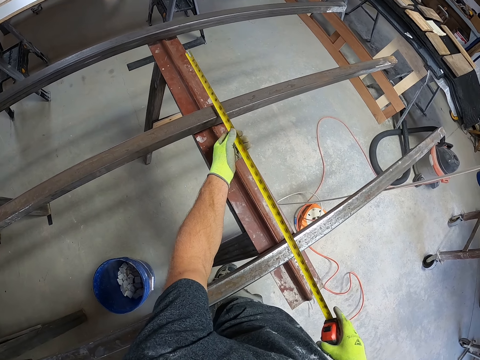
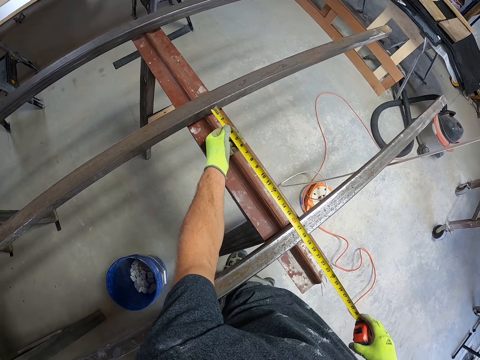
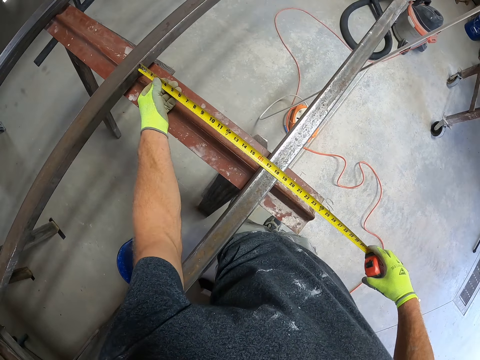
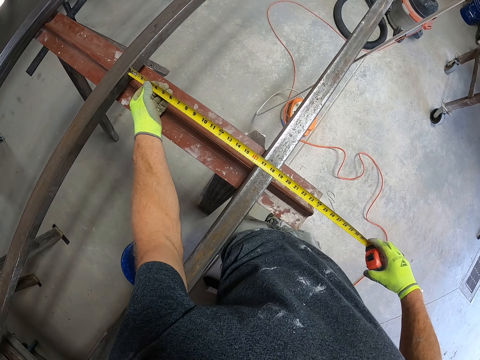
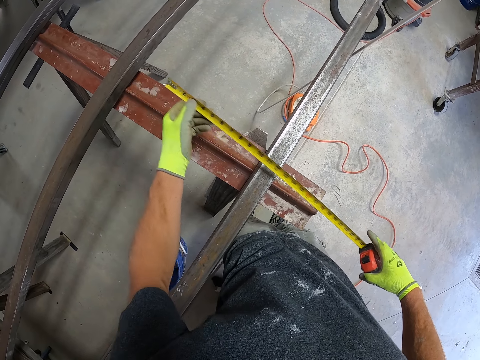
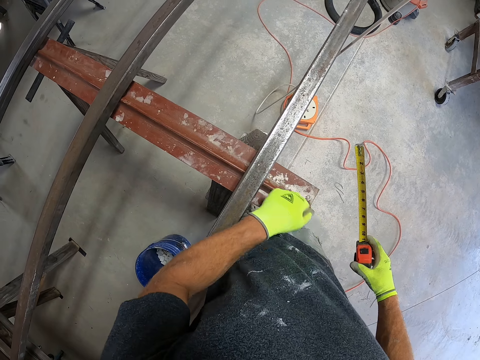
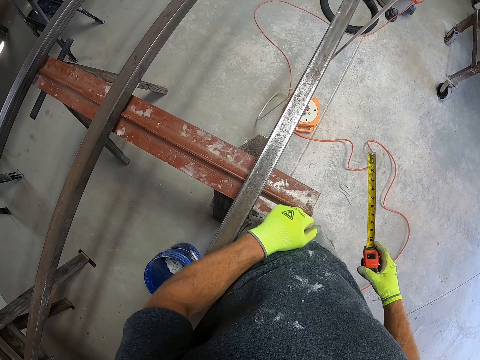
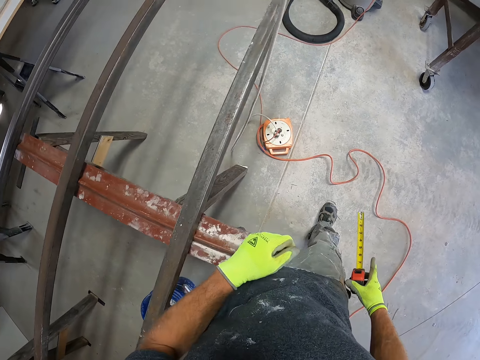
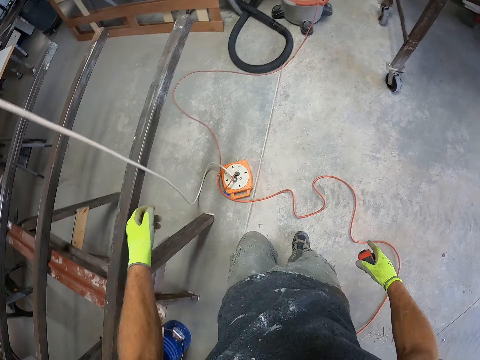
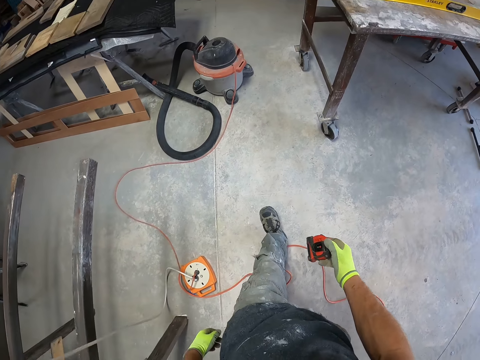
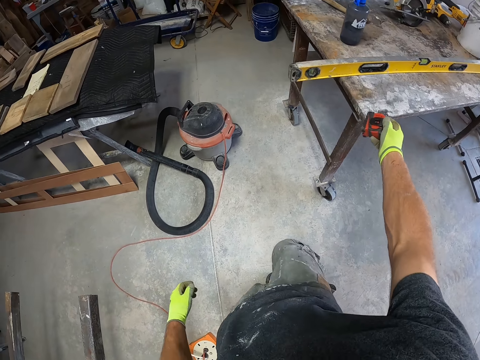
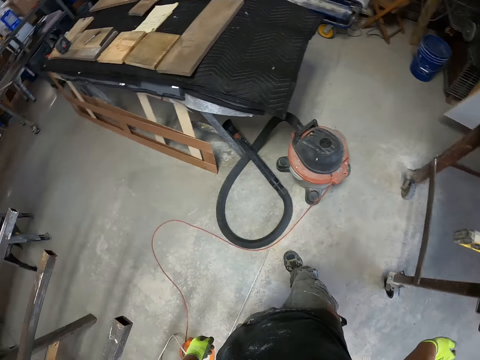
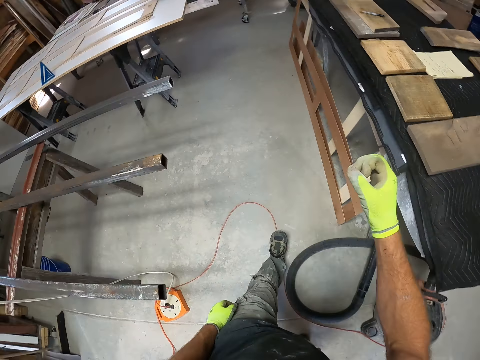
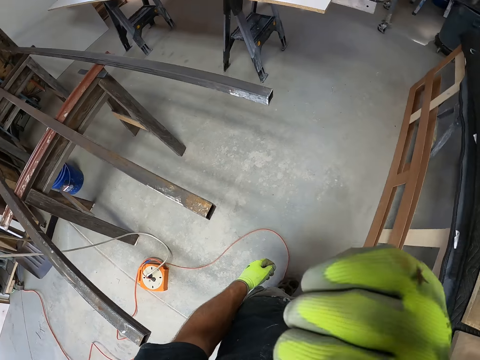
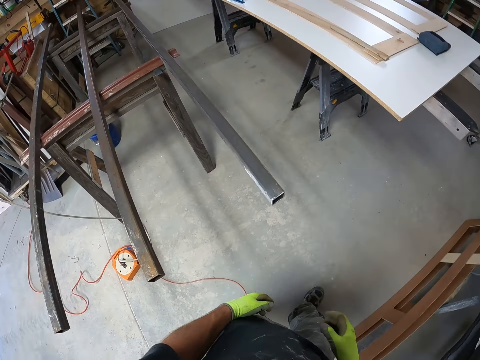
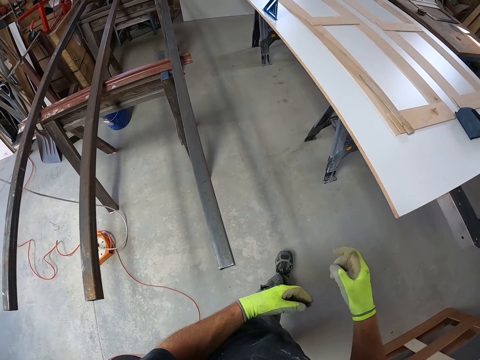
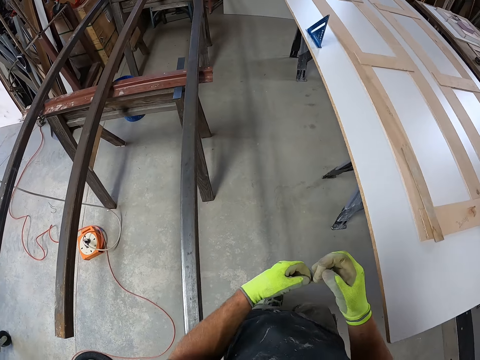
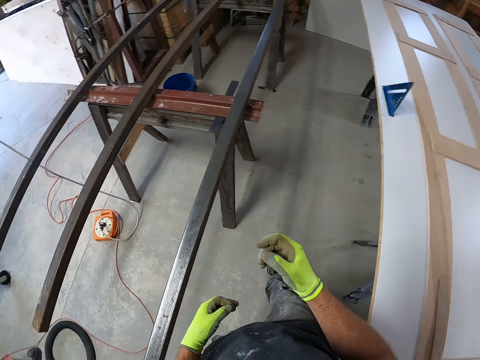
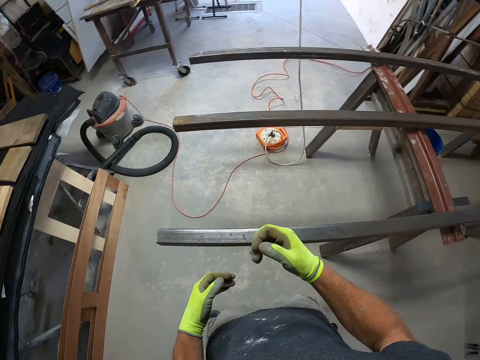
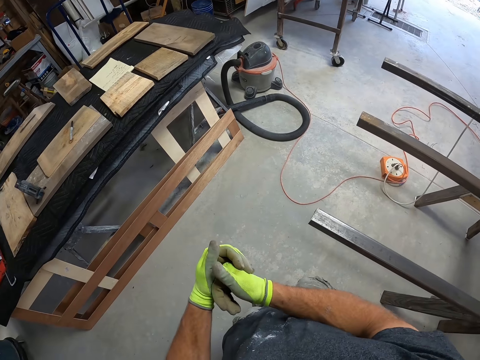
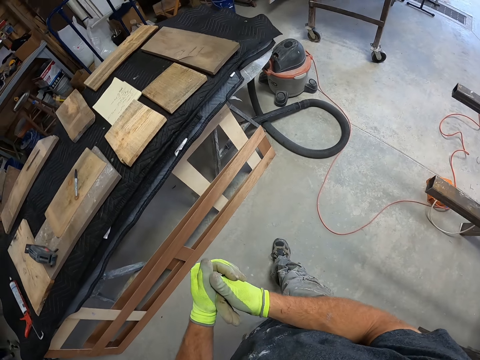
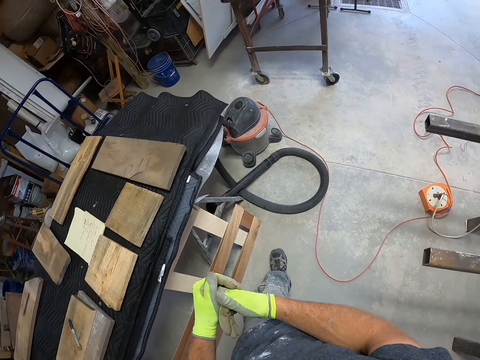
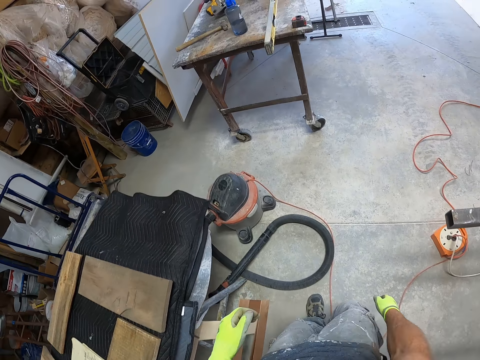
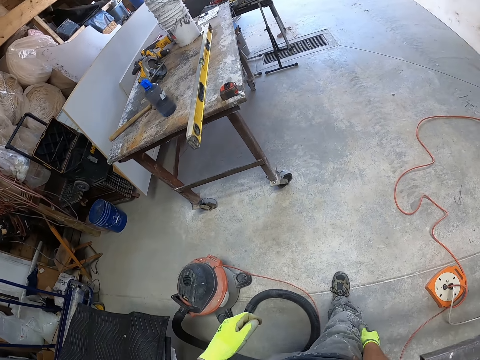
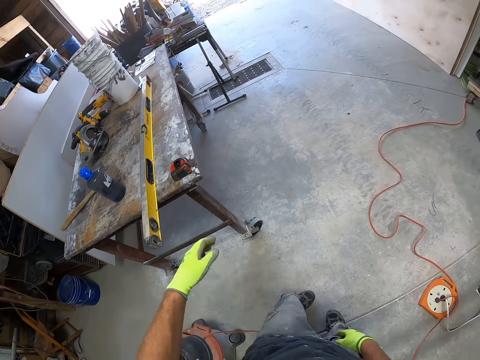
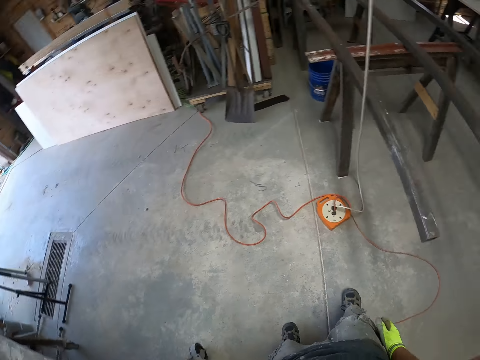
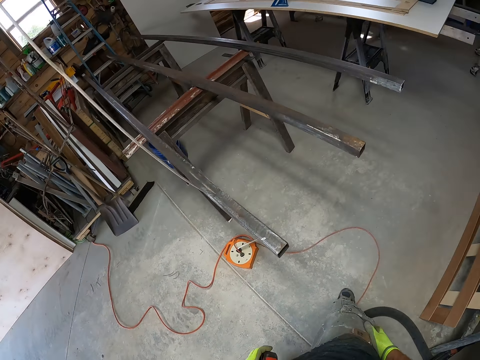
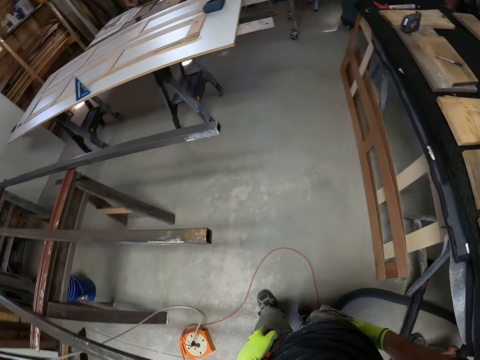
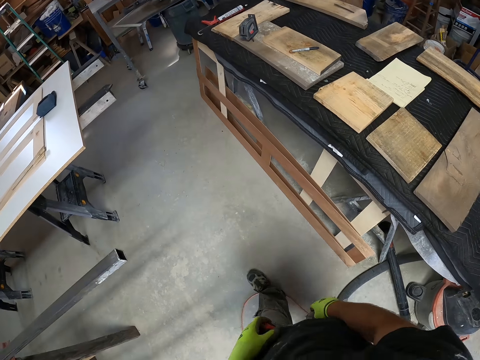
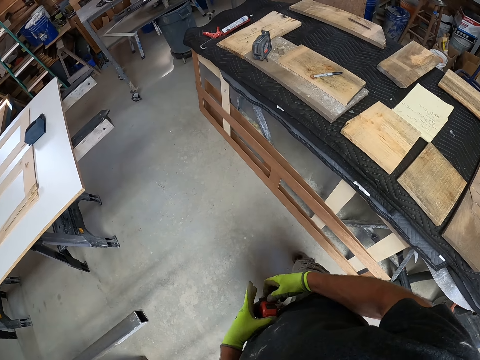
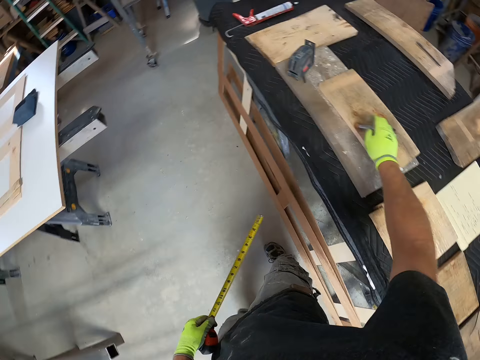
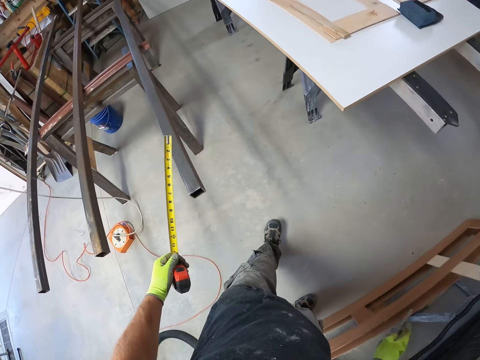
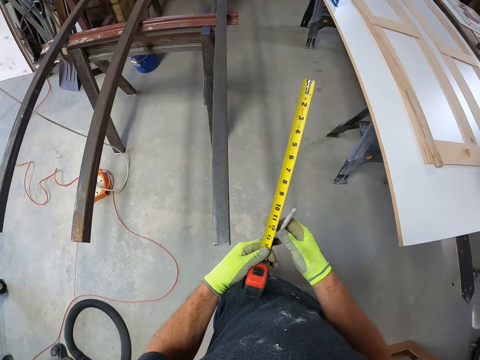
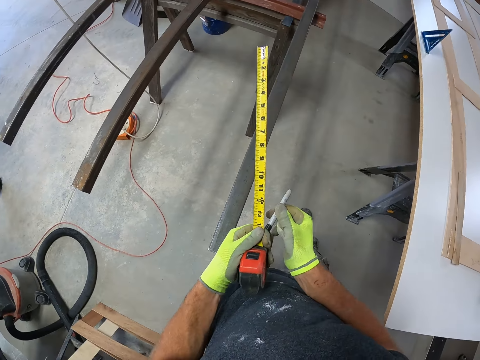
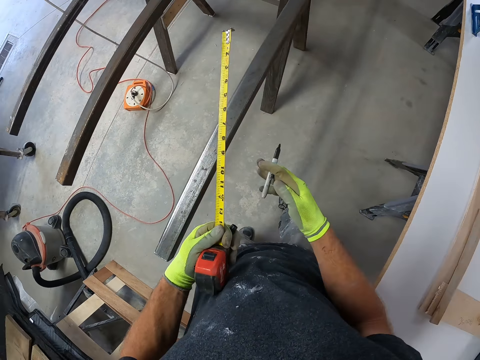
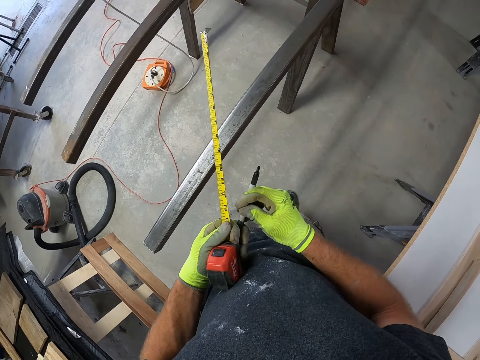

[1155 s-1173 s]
The camera wearer hits the iron. He drops the measuring tape on the table. He touches his face. He walks around the construction site. He picks up the measuring tape from the table. He picks up the marker pen.

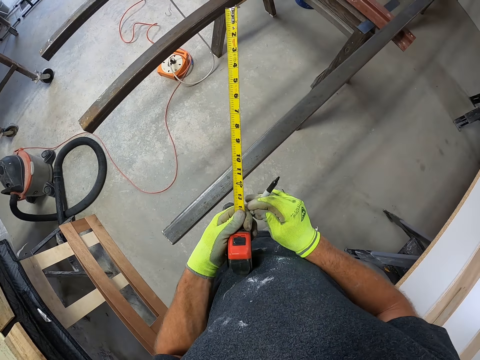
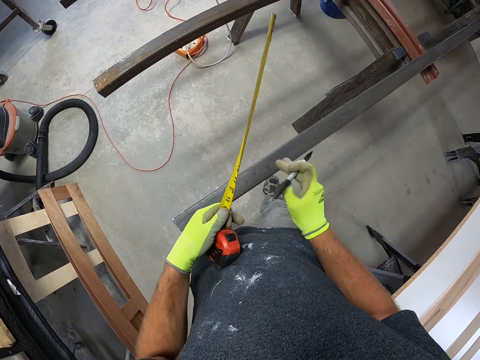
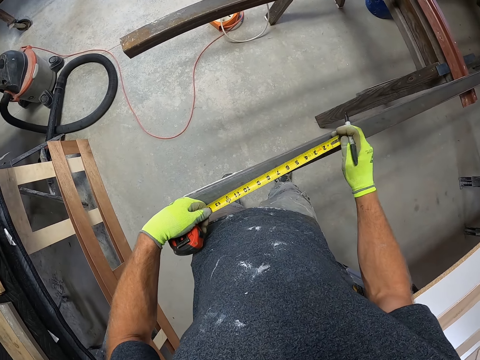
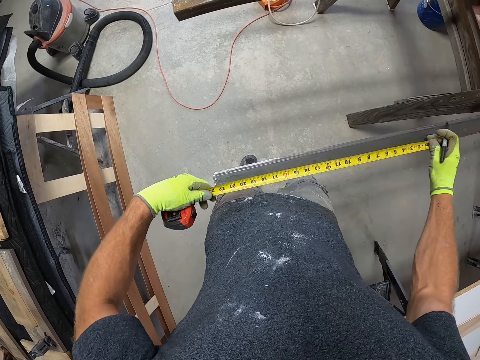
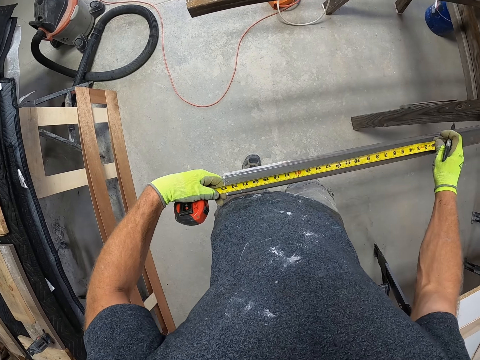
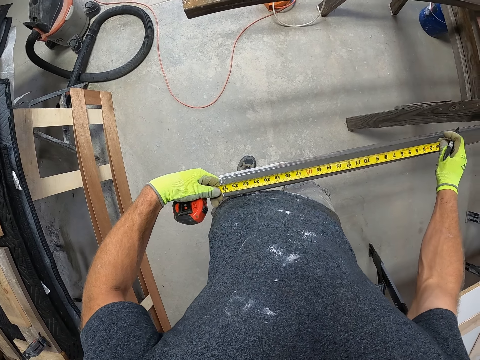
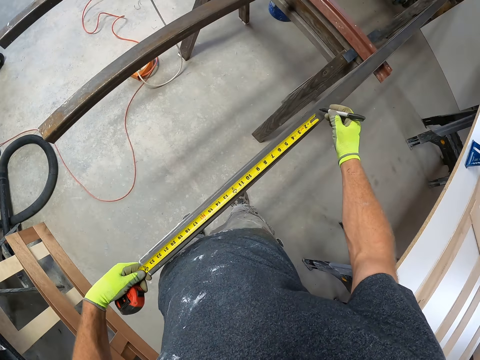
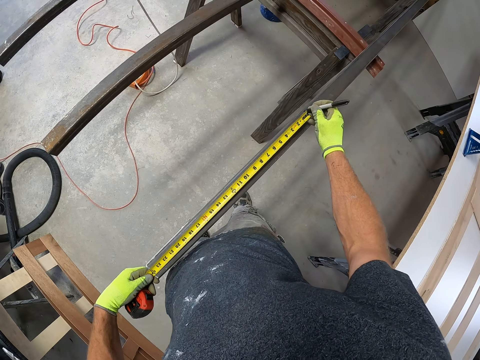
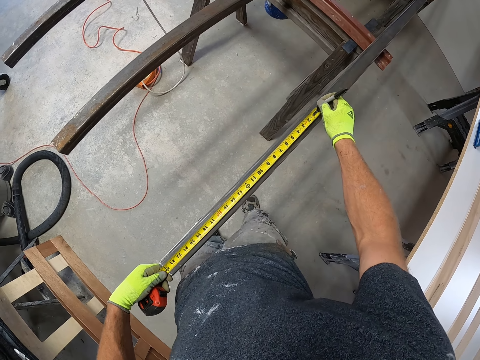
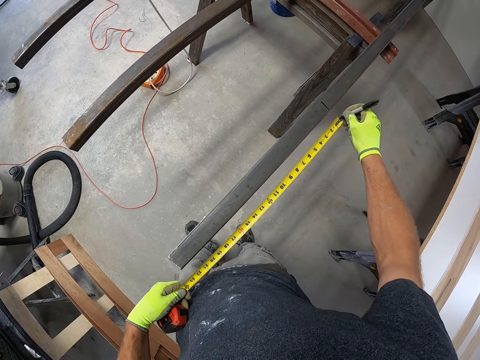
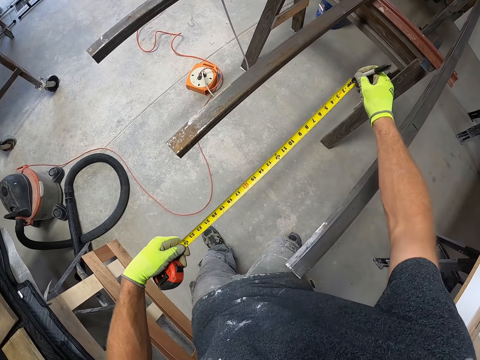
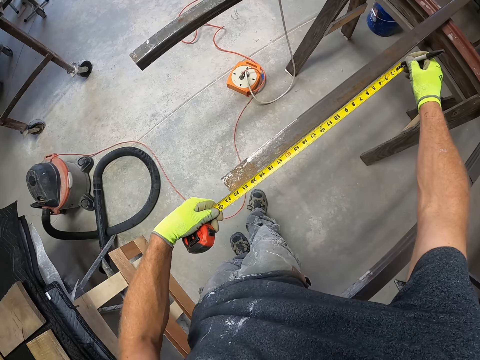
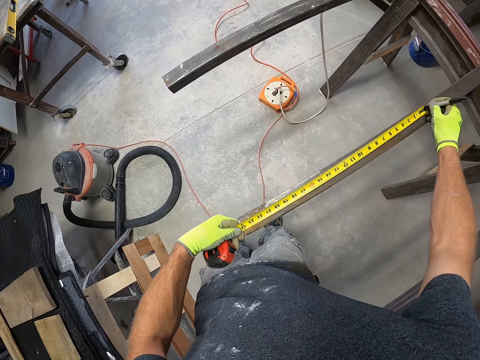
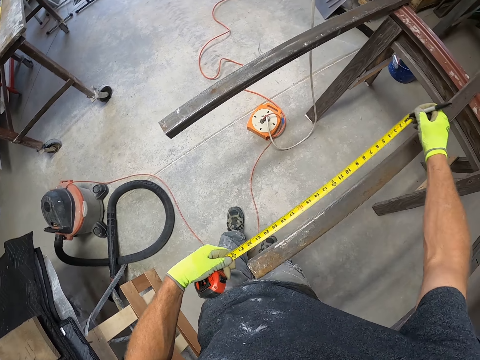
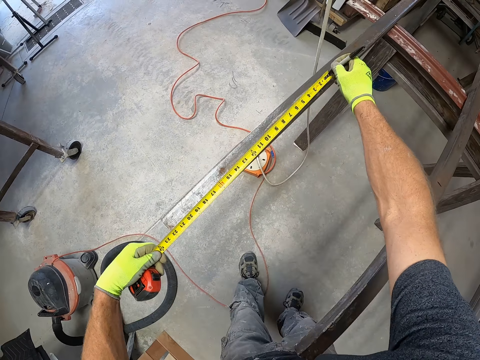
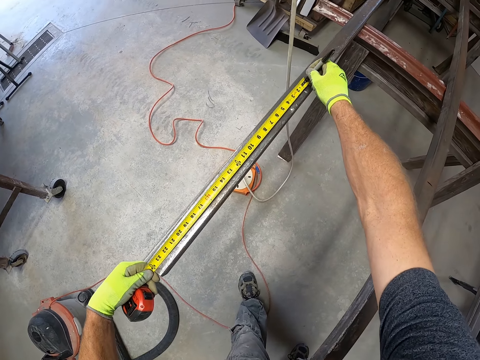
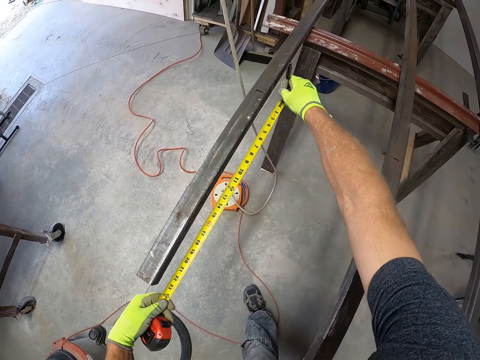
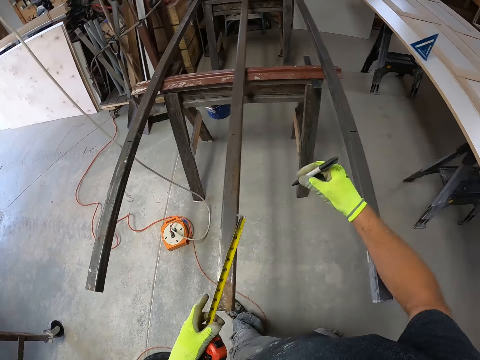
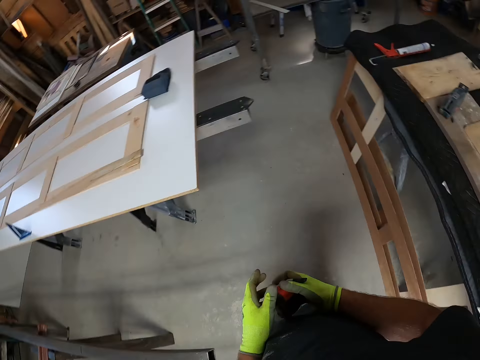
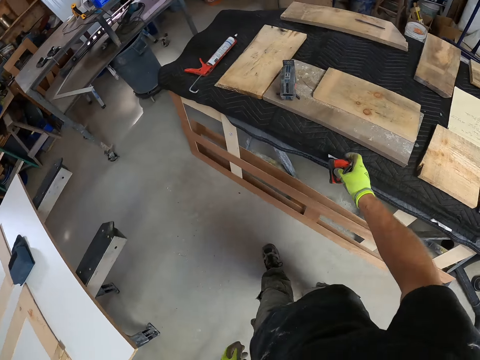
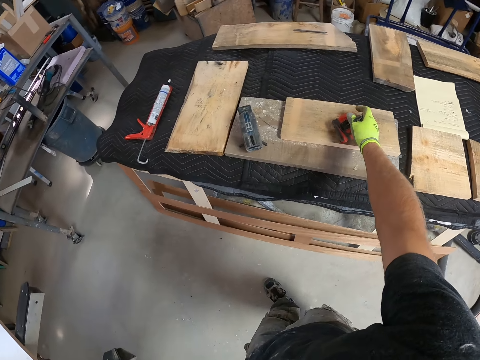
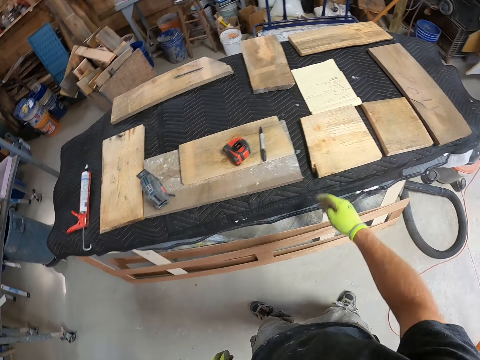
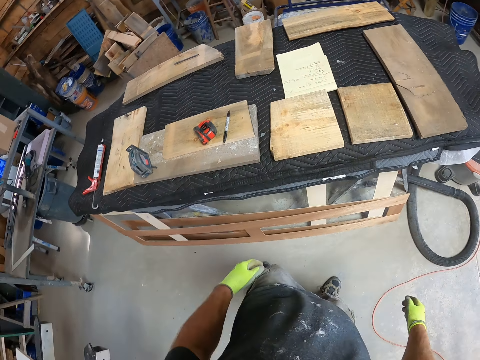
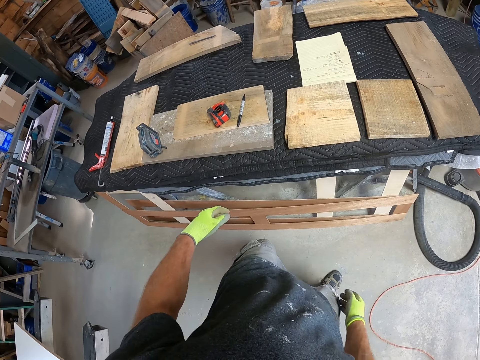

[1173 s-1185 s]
The camera wearer measures the iron or wood with the measuring tape. They mark the iron with a marker. They measure the iron with the measuring tape. They drop the measuring tape on the table.
